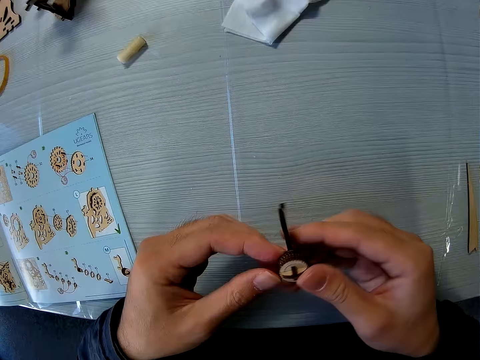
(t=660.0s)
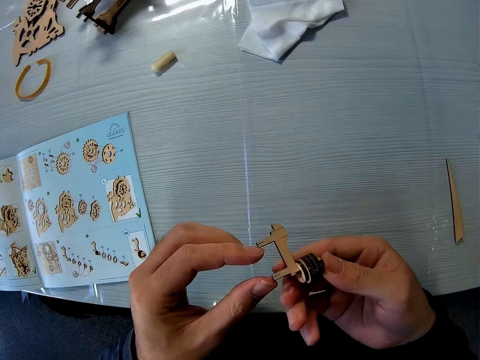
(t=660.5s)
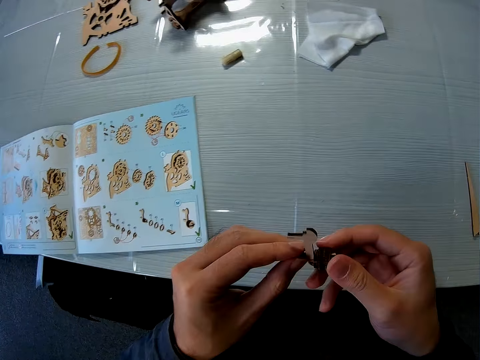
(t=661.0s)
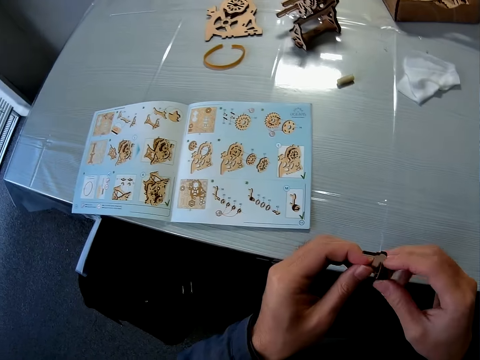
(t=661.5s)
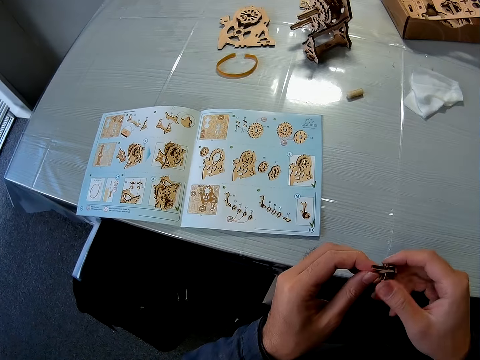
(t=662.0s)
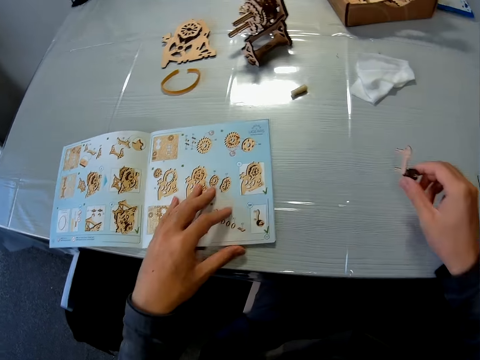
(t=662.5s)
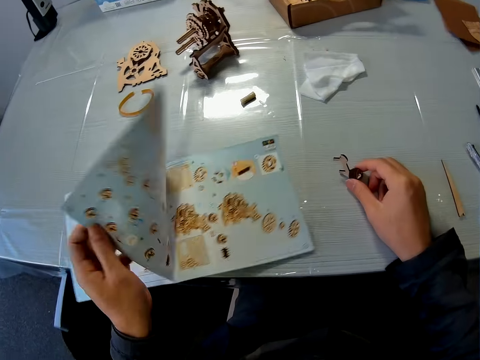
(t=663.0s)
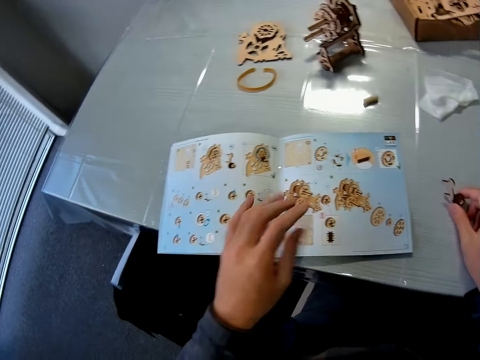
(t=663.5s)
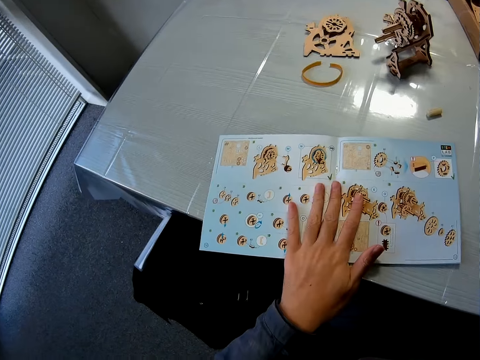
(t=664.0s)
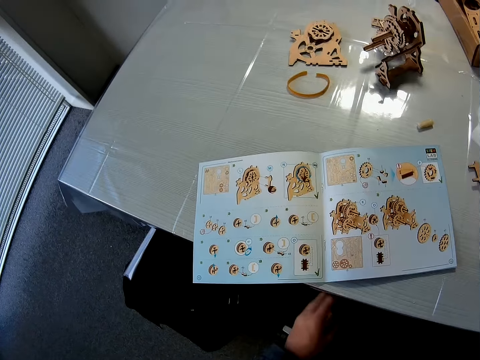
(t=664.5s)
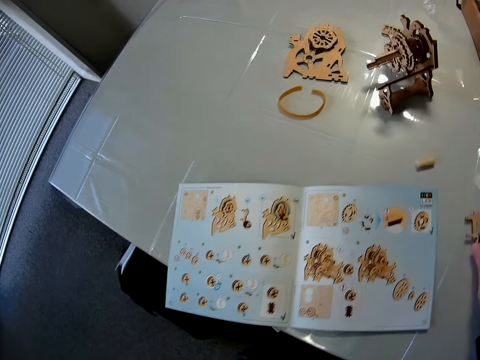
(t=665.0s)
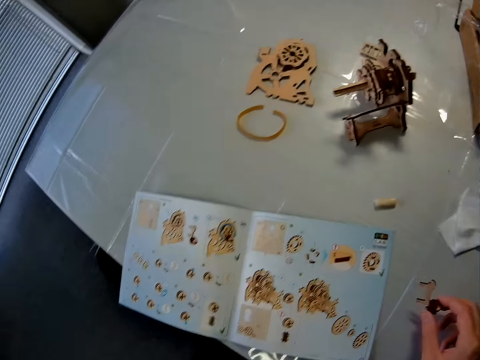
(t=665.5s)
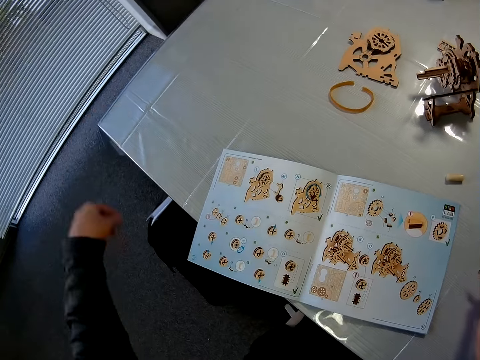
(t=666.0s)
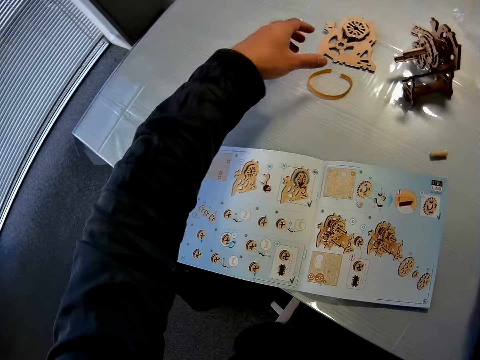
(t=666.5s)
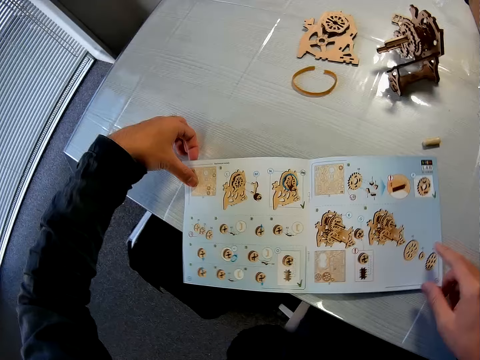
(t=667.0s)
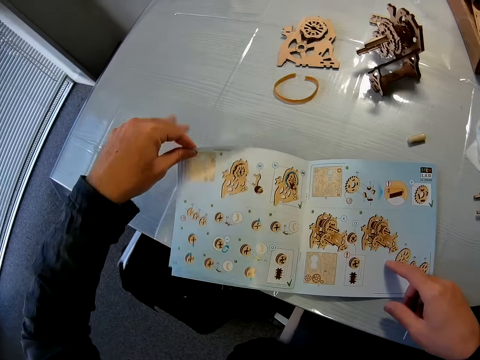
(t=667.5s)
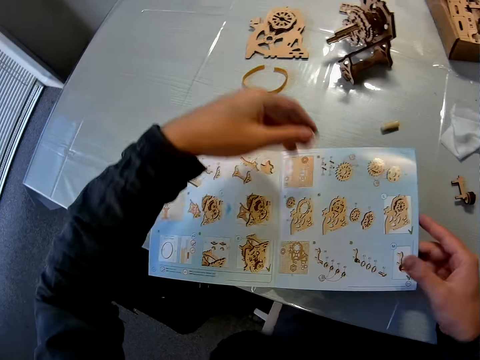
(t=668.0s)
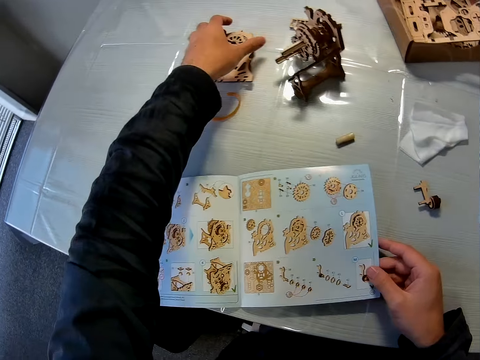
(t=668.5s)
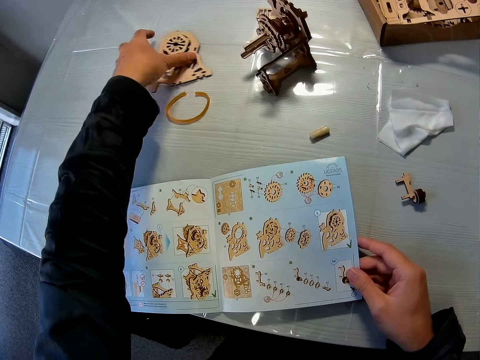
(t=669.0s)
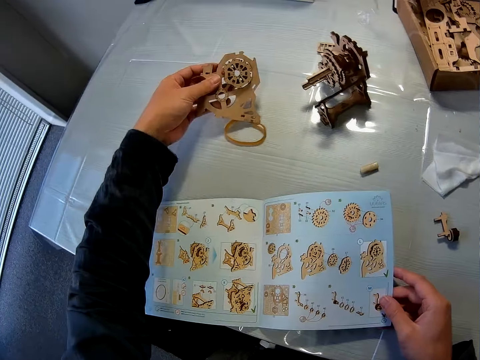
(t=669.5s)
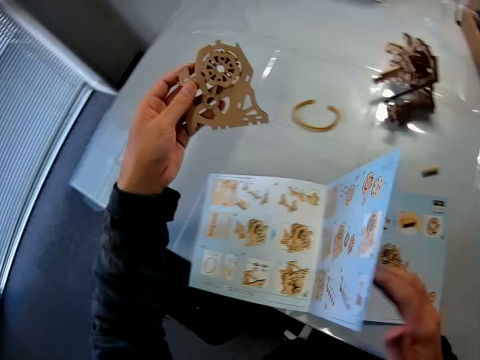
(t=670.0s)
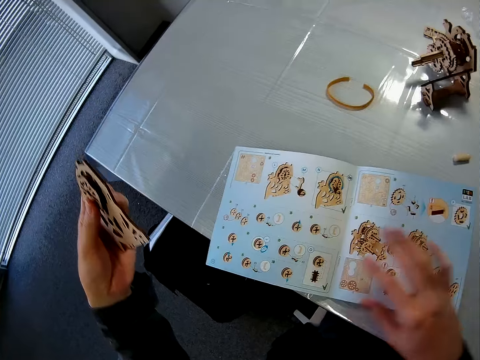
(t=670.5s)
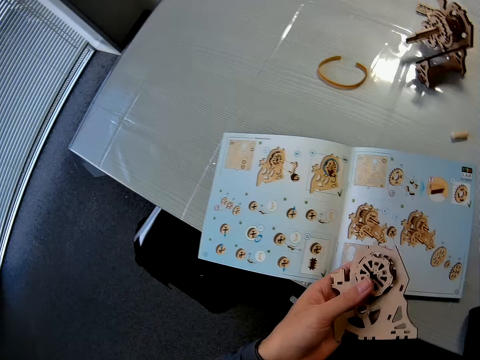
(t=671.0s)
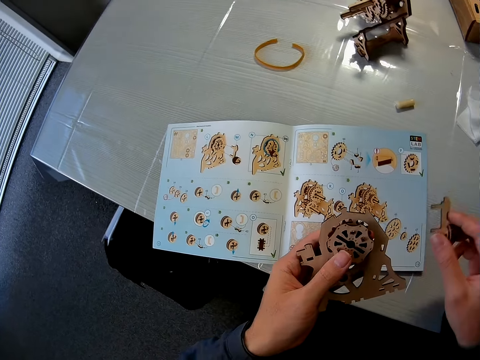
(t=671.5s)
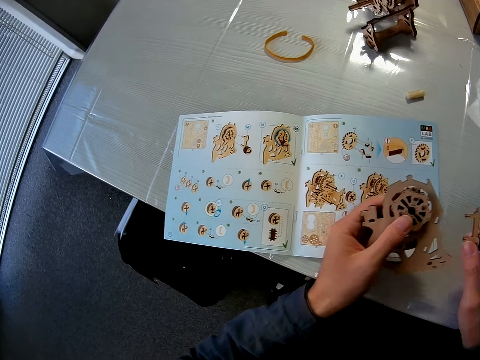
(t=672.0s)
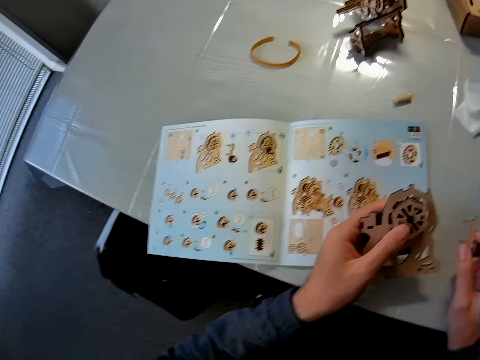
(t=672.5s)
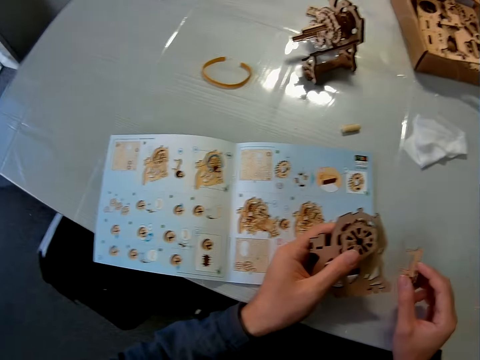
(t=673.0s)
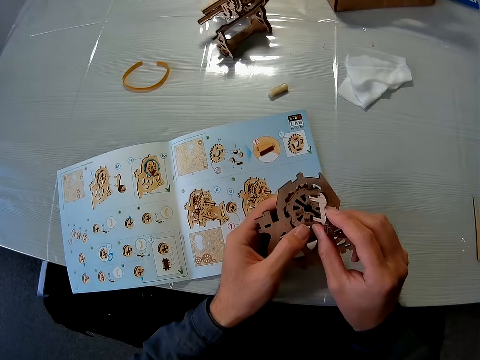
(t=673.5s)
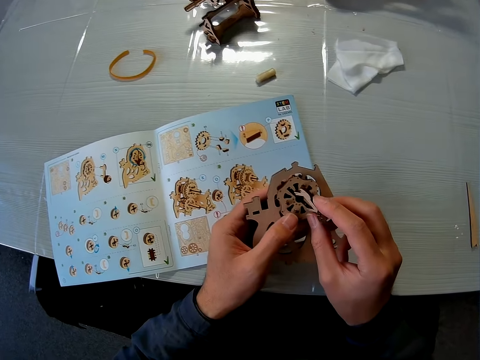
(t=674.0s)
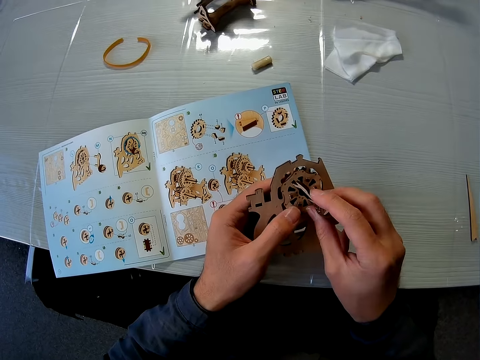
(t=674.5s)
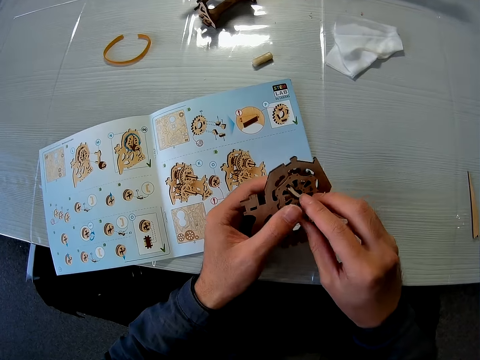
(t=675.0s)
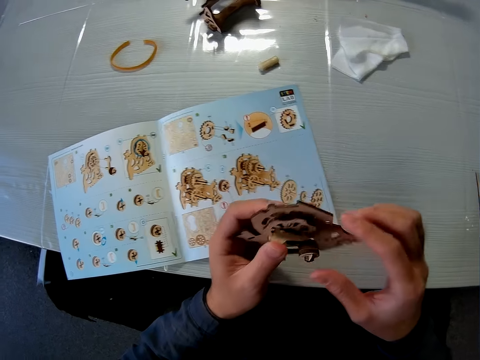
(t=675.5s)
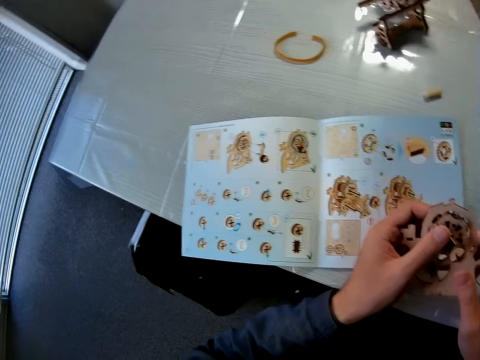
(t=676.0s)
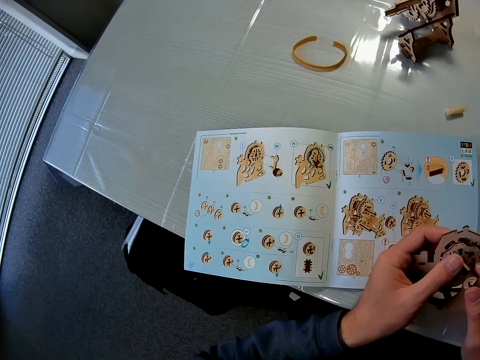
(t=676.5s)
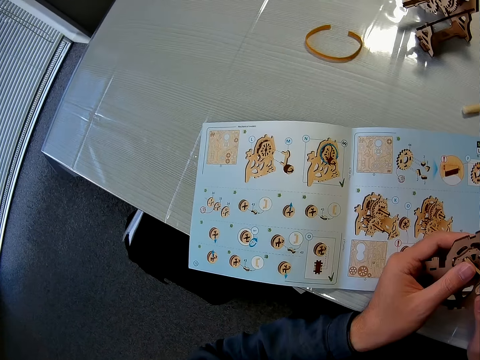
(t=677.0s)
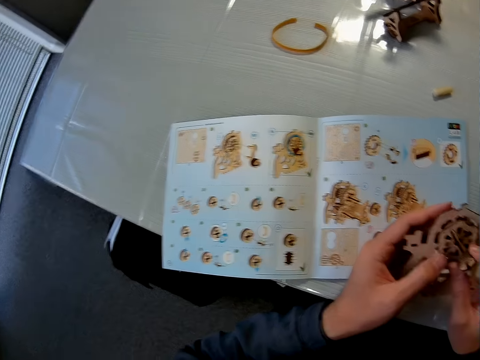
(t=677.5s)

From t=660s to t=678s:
The camera wearer places the puzzle piece on the table. He flips the page of a book. He drops the puzzle piece. He flips back the page of the book. He picks up a puzzle piece with his left hand. He flips the page of the book again with his right hand. He picks up a puzzle piece with his right hand. He inserts the puzzle piece on his right hand to the one on his left.

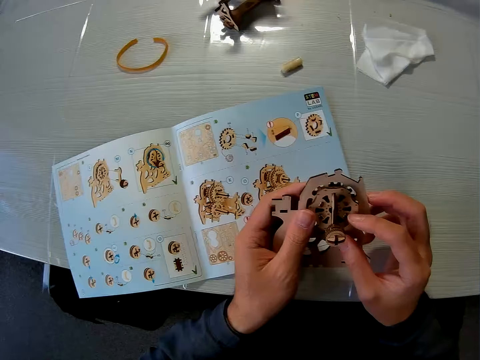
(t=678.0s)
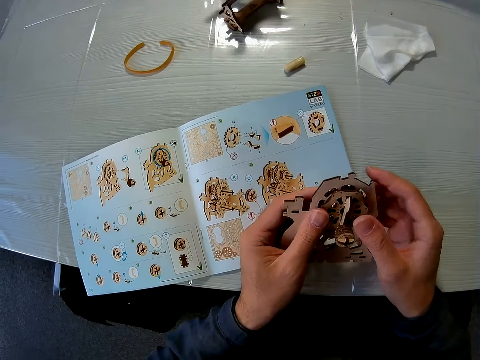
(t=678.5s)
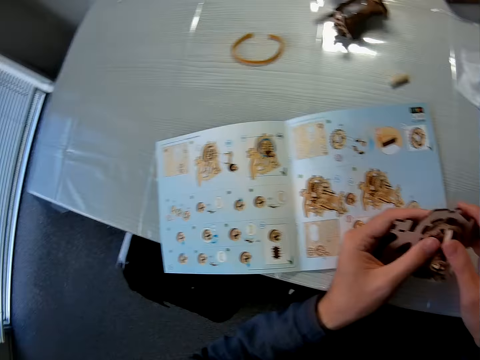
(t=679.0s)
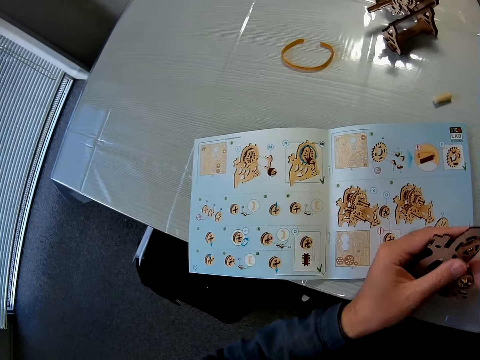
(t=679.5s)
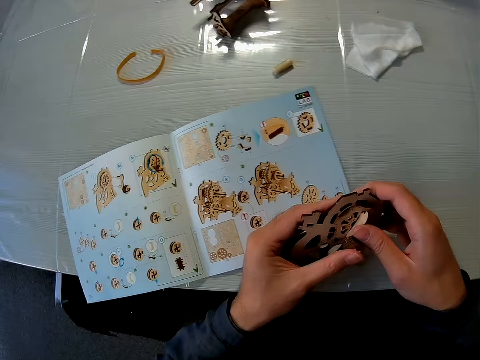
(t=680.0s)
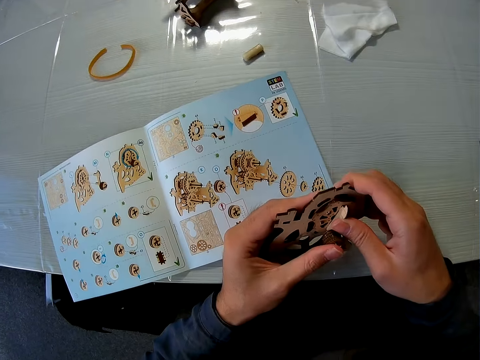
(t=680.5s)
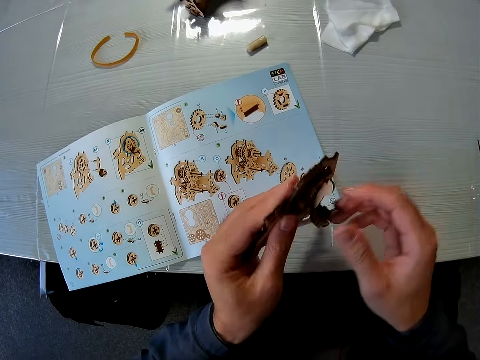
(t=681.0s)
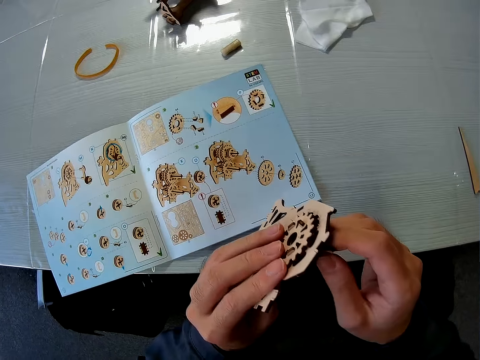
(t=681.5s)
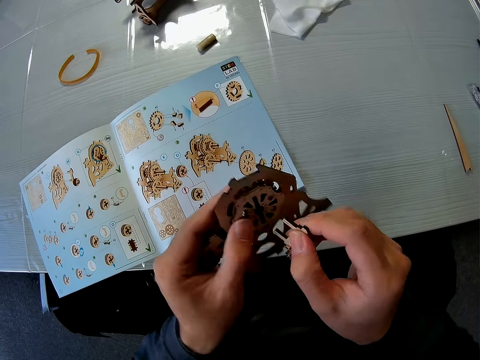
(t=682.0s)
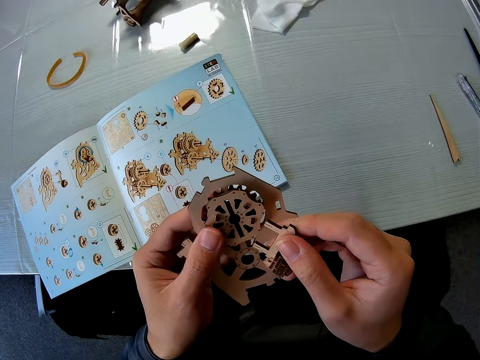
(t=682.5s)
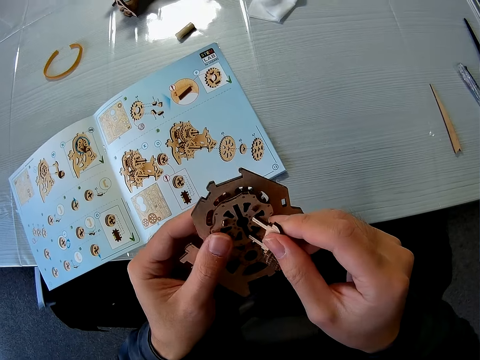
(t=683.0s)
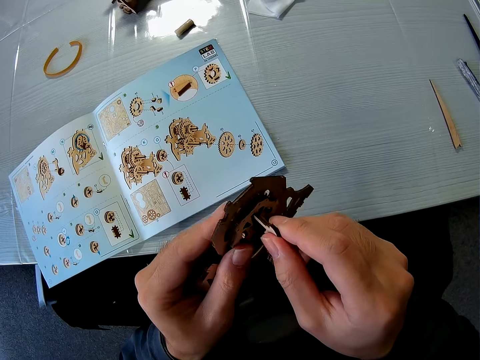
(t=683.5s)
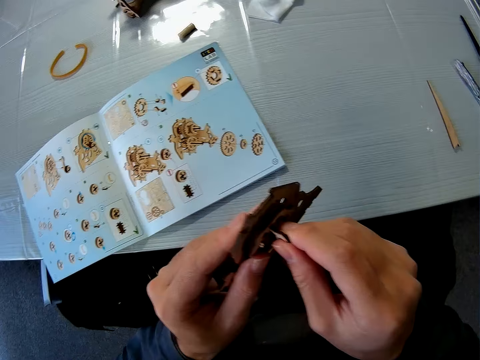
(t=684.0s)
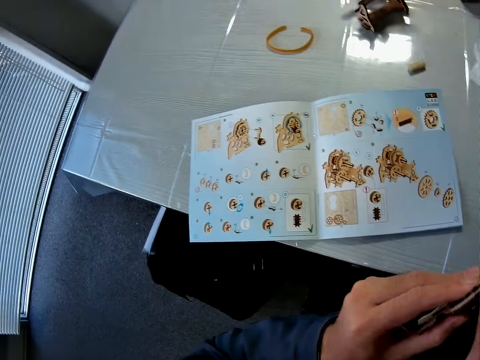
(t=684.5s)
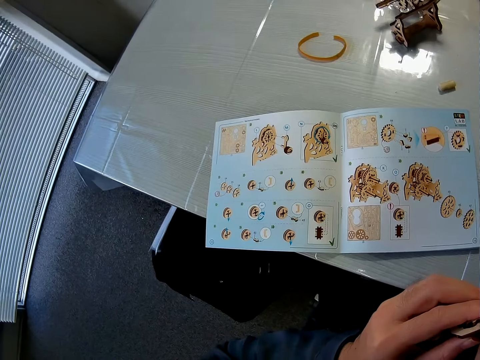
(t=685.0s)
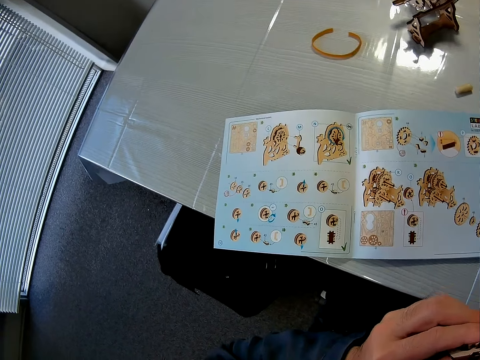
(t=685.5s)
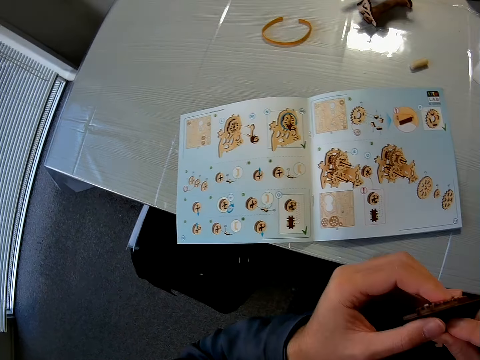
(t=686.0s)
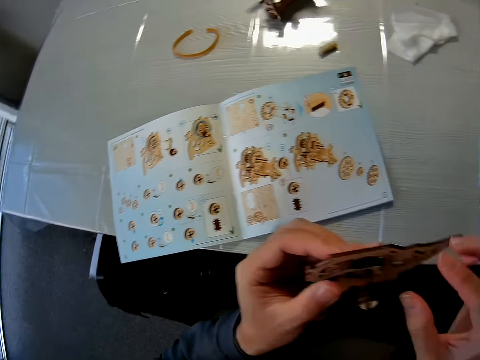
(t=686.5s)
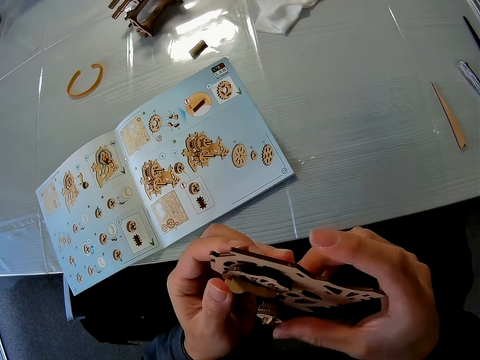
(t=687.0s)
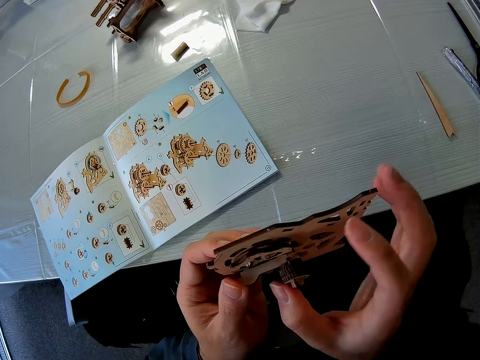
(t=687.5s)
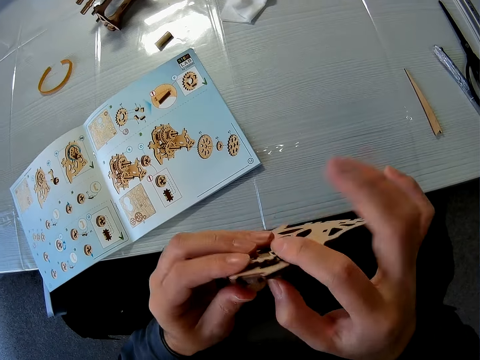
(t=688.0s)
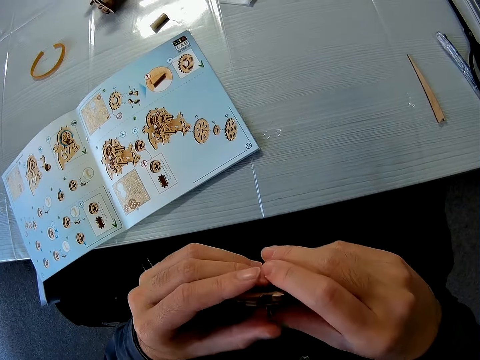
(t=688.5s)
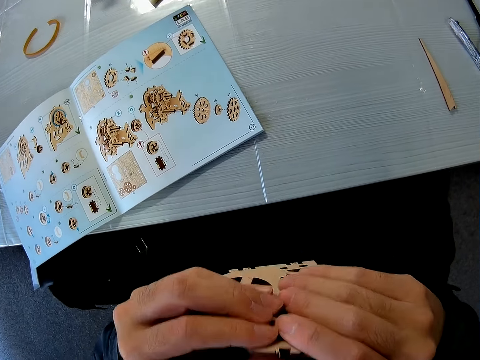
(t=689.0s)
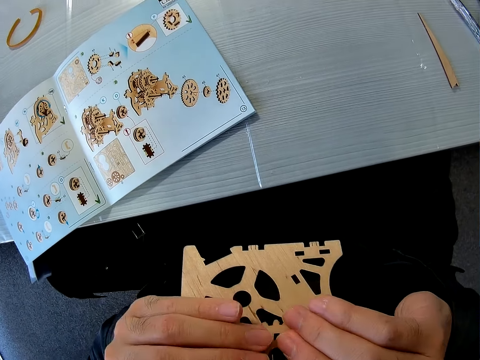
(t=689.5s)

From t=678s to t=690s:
The camera wearer removes the puzzle piece. He inserts the puzzle piece on his right hand to the one on his left again. He adjusts the puzzle pieces.
